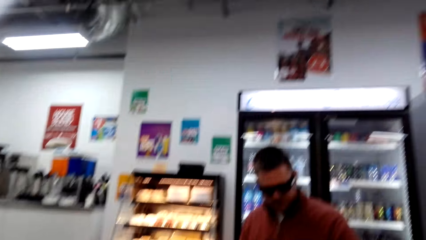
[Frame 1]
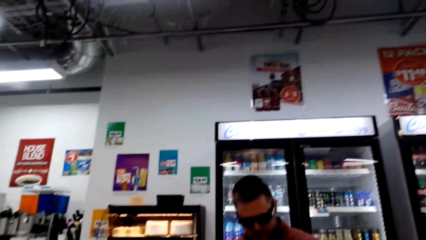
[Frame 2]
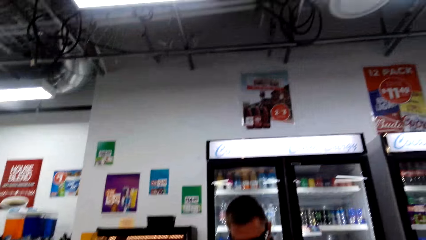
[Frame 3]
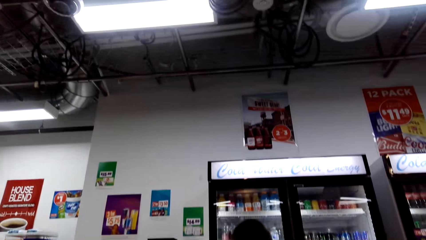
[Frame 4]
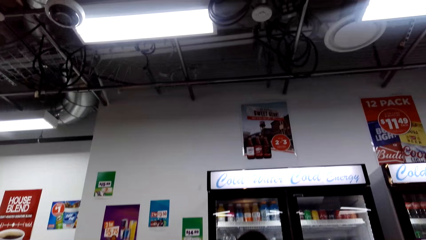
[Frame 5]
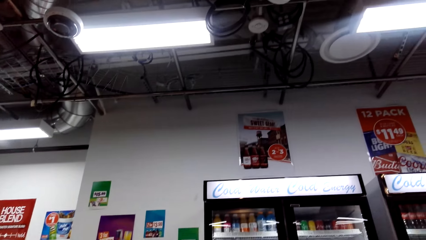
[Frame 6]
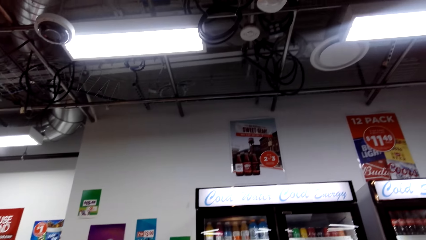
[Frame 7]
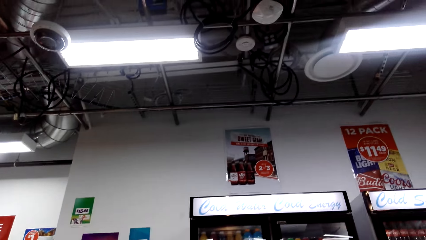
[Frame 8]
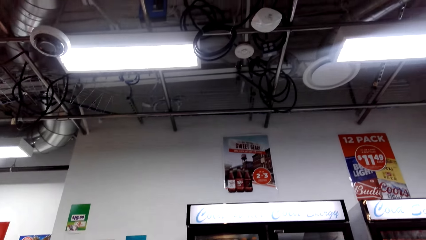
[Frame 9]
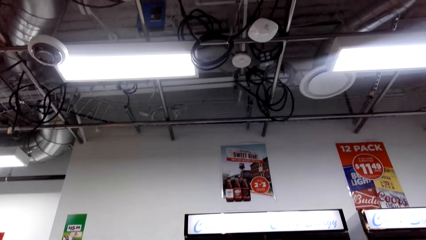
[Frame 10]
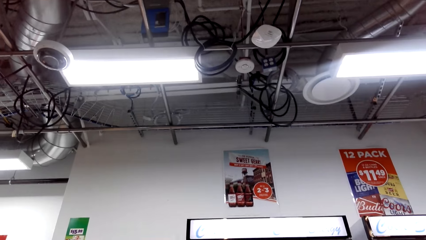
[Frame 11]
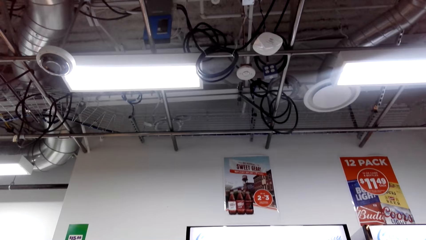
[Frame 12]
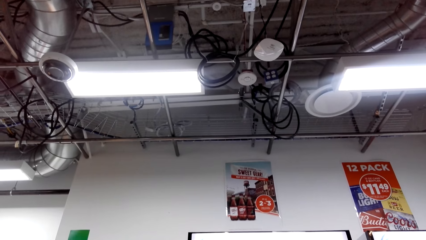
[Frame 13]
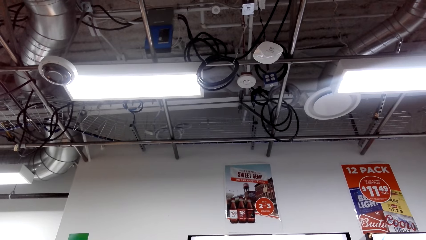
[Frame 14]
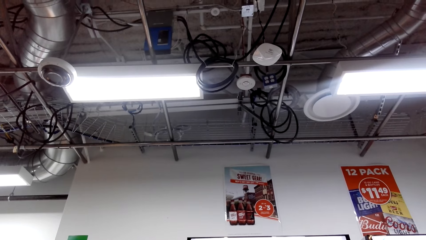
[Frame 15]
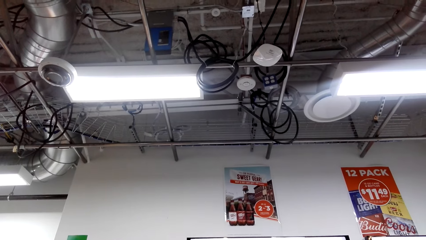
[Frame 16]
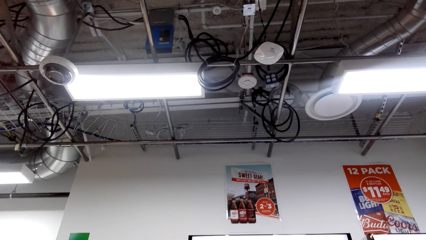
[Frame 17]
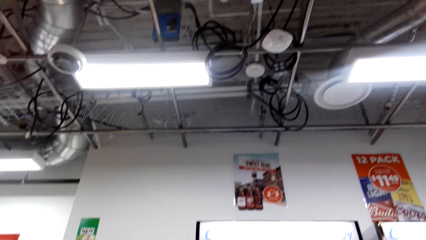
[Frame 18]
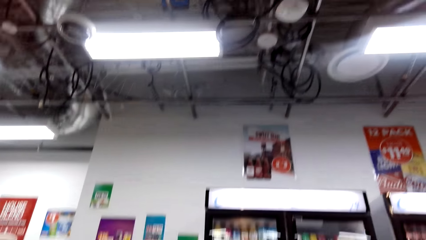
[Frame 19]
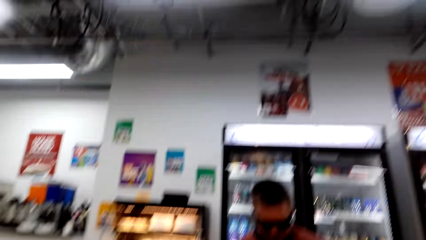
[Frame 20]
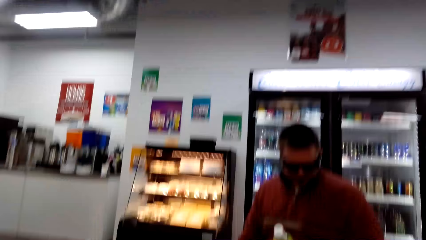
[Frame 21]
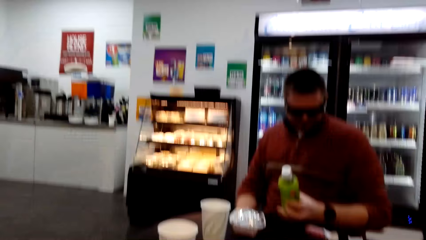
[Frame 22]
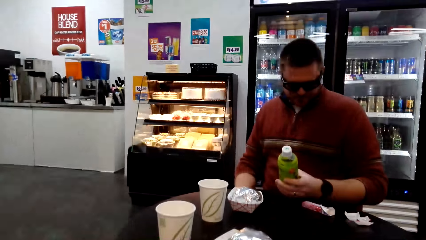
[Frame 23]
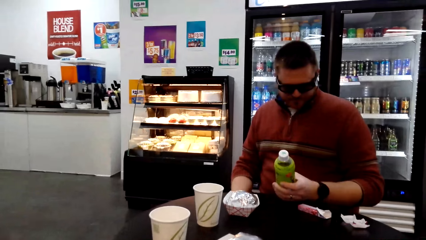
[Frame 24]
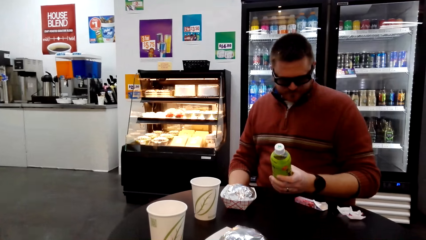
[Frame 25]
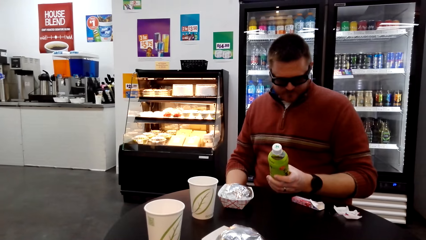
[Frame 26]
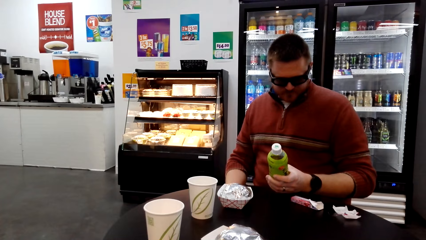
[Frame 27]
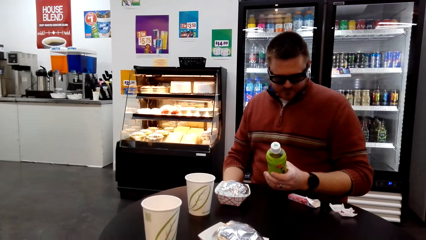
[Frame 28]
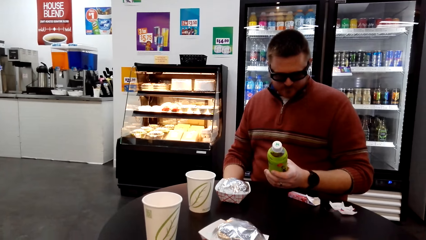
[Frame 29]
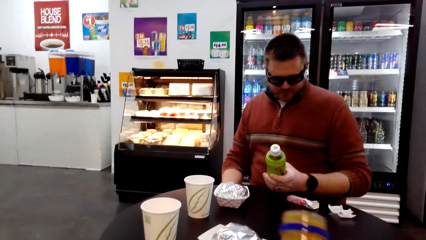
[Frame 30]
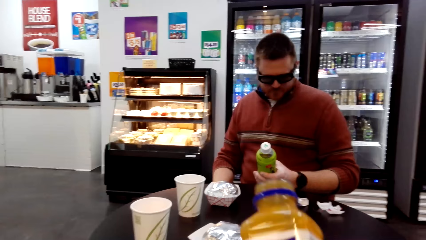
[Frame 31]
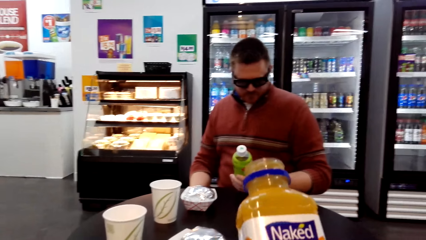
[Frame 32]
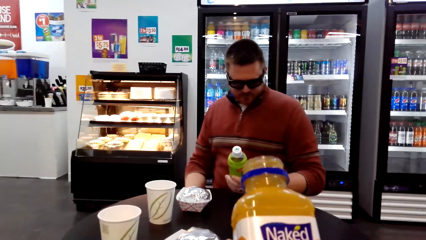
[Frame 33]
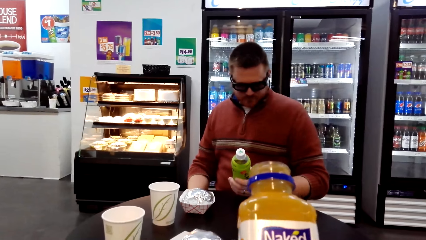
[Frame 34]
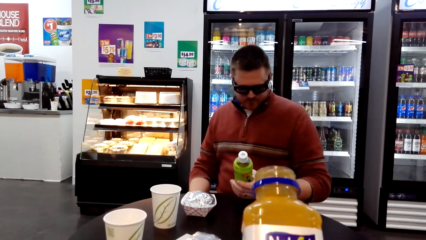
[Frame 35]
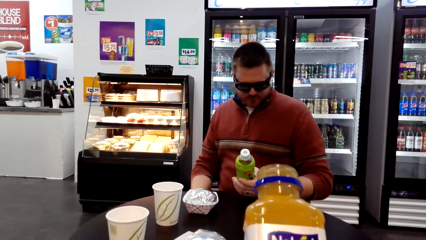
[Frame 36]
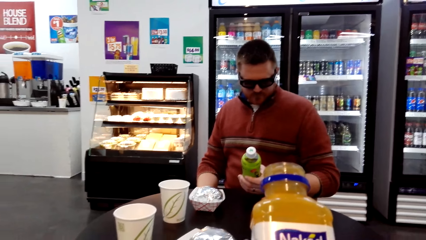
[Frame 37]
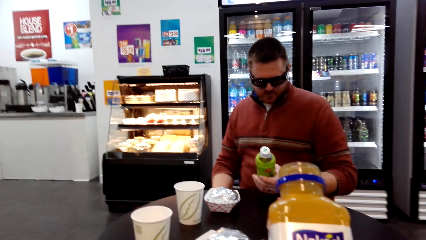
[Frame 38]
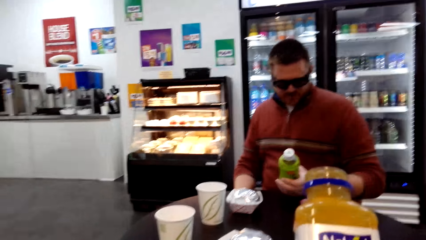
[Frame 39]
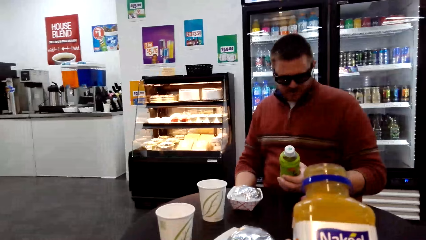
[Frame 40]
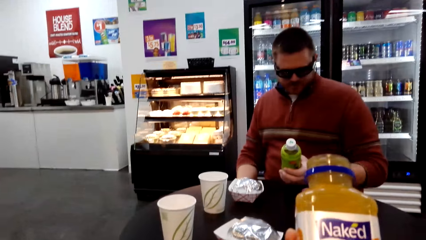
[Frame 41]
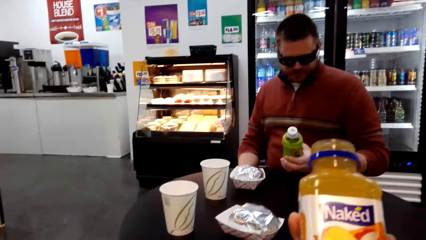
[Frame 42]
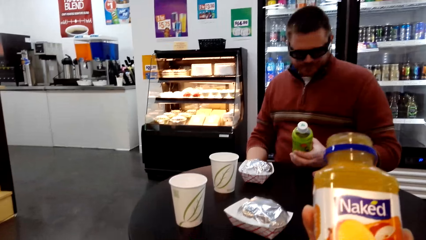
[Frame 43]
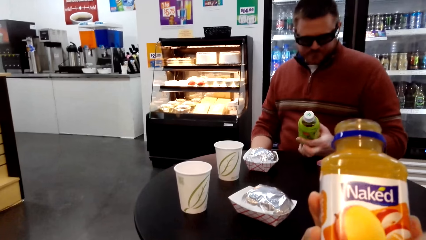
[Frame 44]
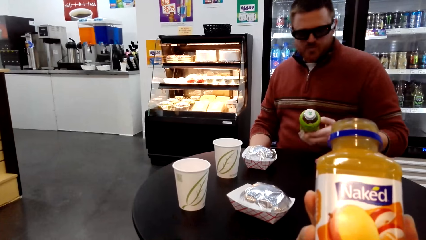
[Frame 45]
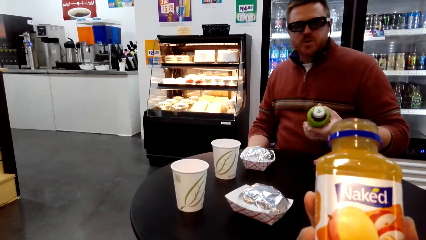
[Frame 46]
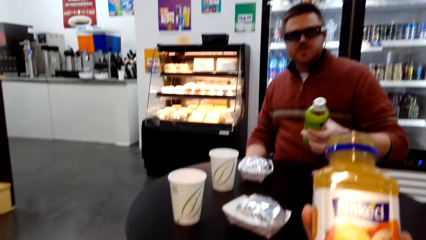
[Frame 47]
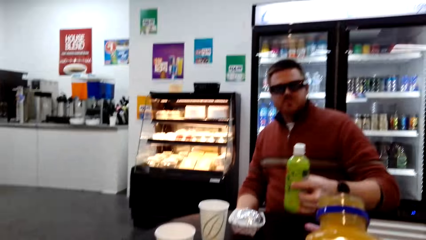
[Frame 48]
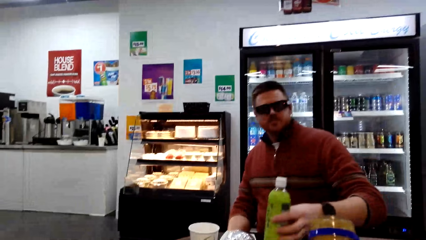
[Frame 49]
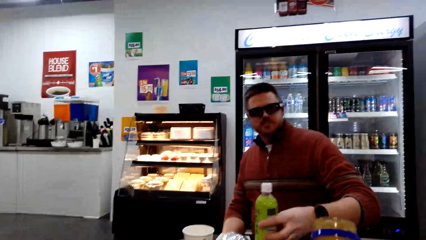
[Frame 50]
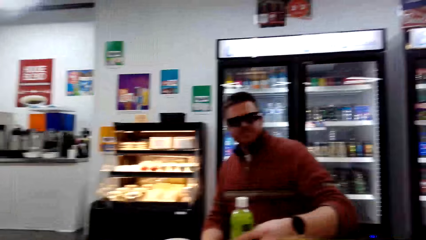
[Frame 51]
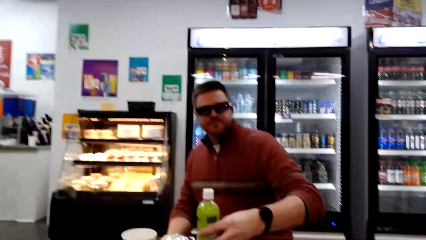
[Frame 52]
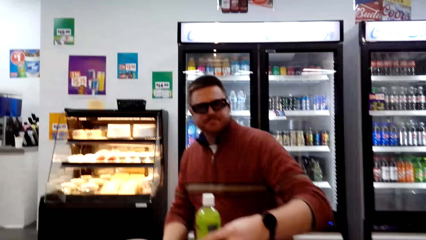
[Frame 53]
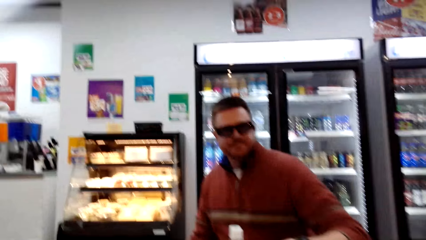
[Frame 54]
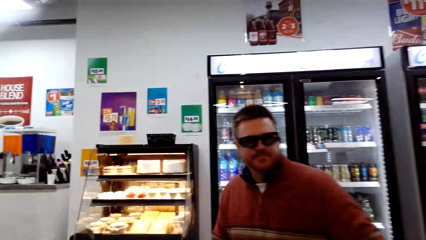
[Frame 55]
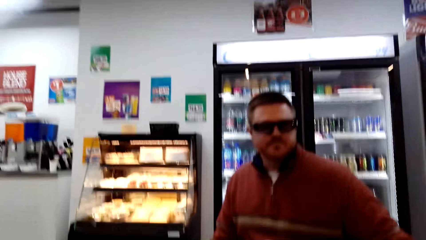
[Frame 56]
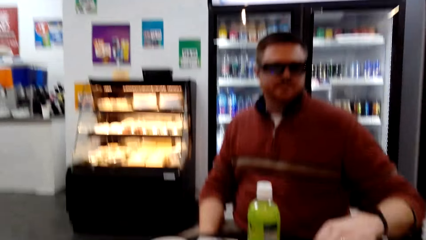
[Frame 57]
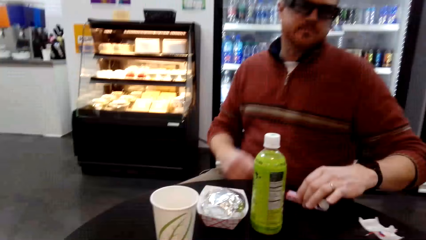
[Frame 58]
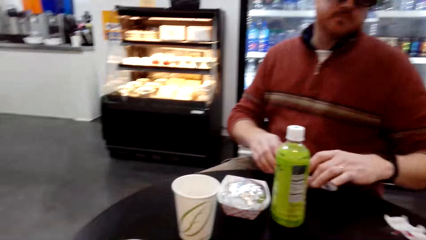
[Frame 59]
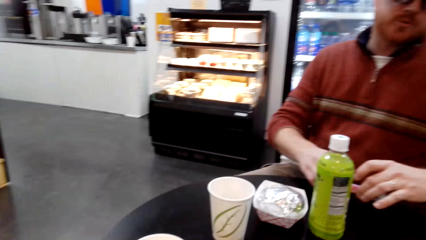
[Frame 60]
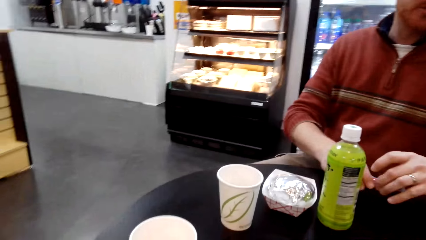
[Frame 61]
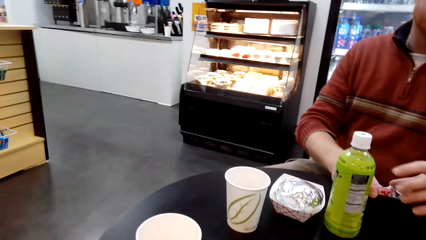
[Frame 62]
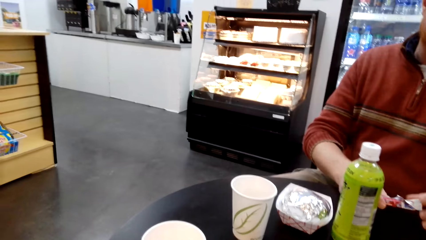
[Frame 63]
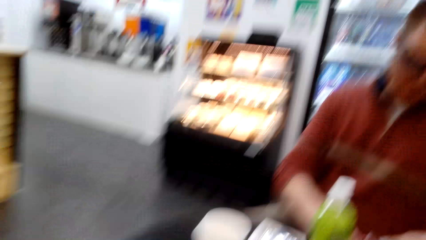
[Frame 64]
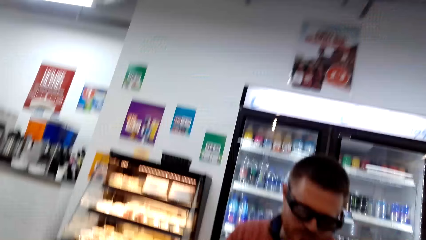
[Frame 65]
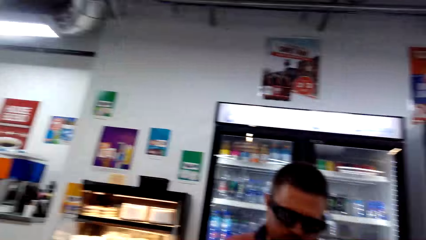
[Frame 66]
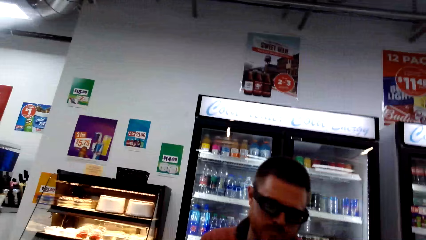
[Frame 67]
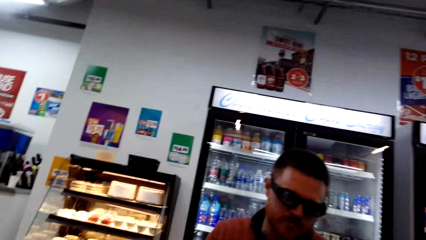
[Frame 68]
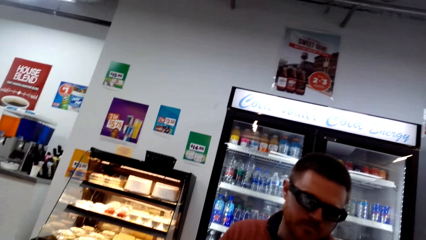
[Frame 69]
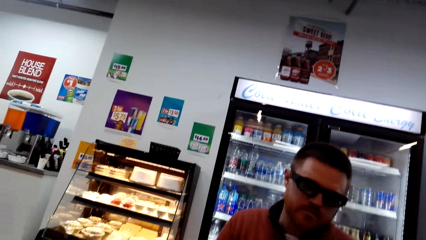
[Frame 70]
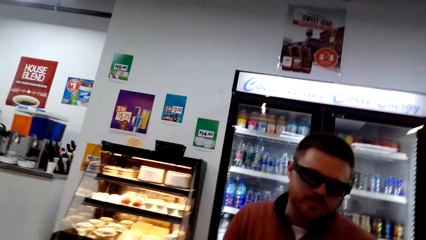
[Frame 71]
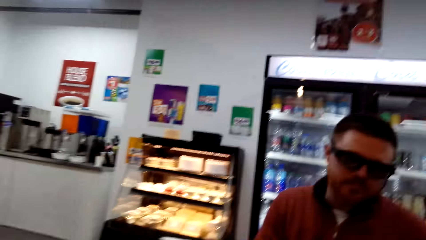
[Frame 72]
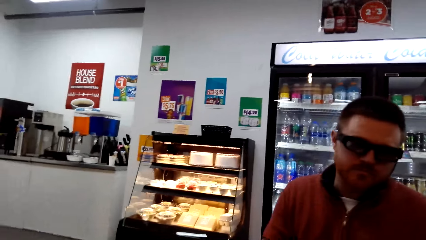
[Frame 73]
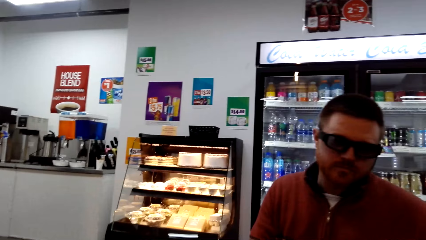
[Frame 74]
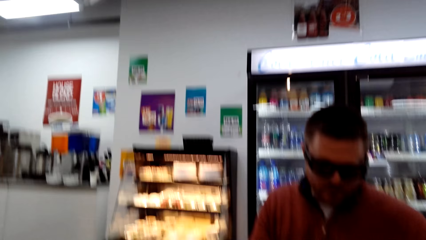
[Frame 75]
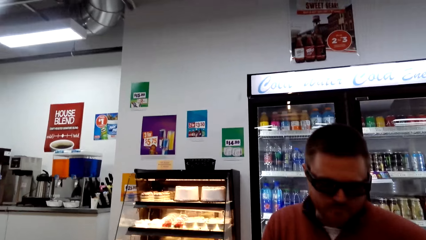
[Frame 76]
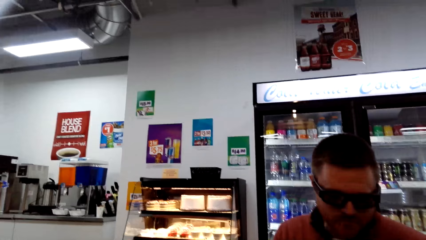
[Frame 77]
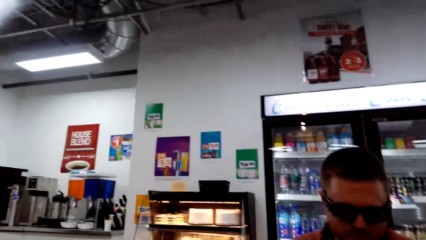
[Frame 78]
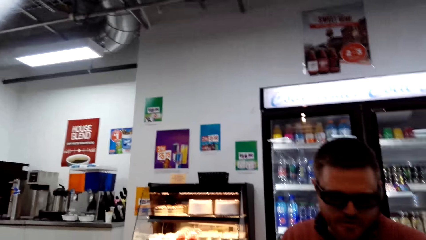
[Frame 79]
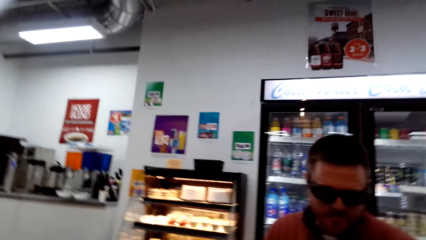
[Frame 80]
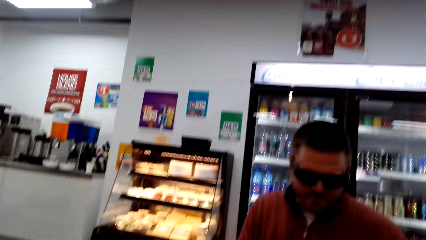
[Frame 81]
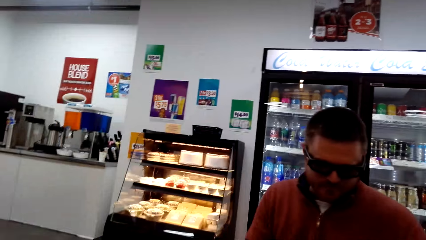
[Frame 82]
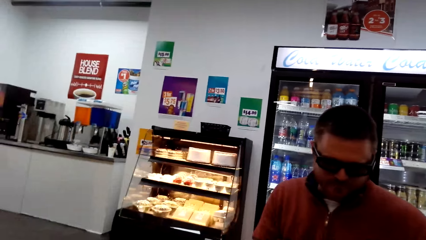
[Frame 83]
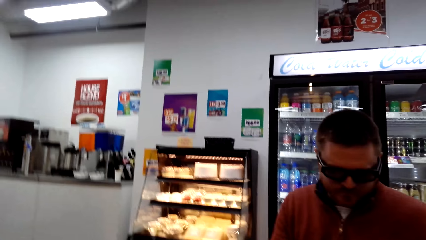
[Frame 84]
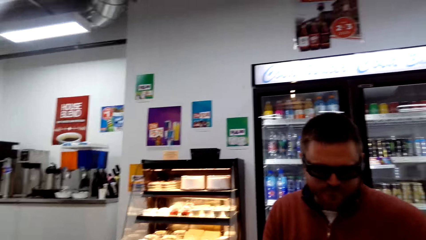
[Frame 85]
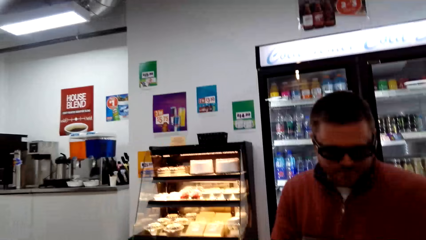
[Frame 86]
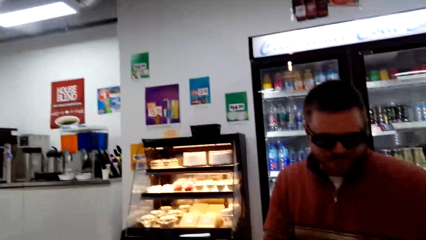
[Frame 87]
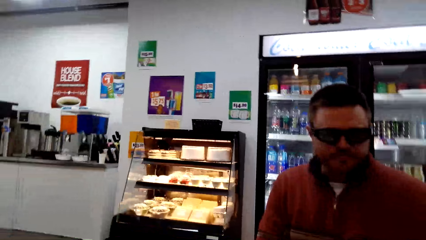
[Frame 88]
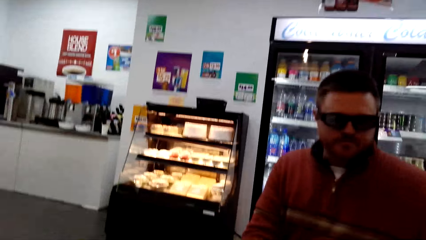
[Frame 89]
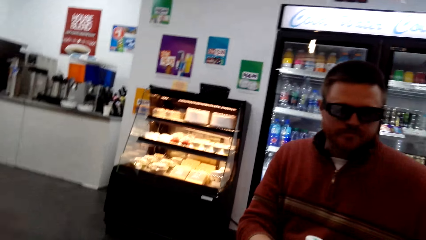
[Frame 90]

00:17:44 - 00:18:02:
The camera wearer checks the juice bottle in her hands. A person checks the juice bottle. The camera wearer converses with the person.
